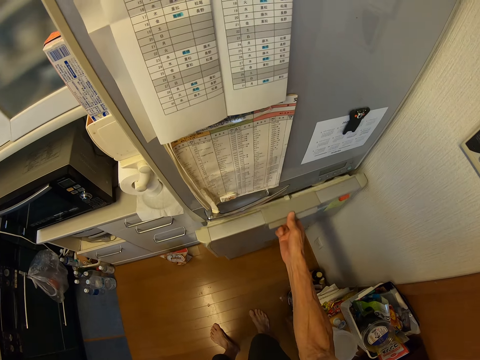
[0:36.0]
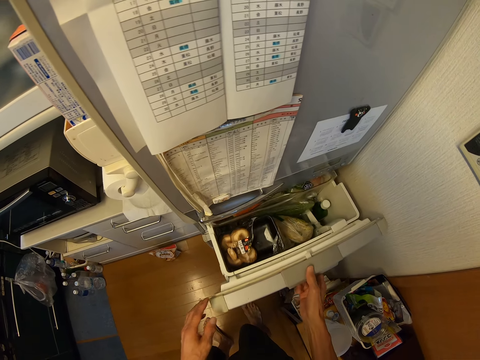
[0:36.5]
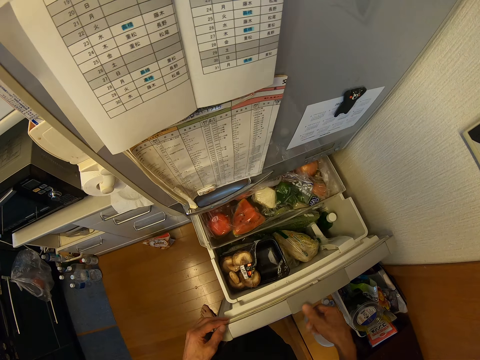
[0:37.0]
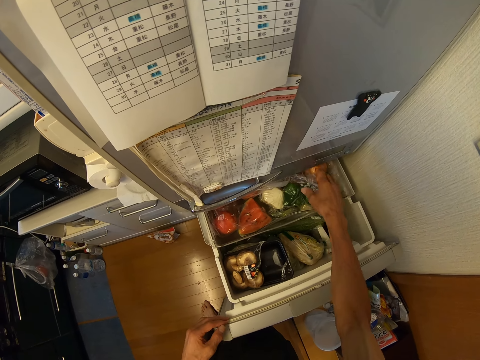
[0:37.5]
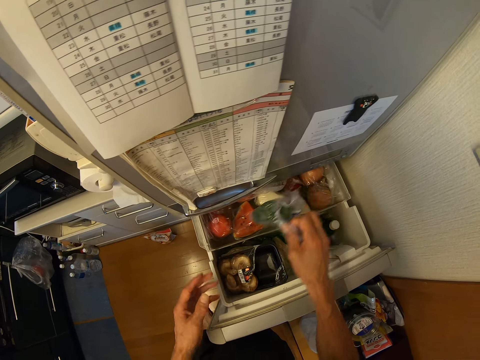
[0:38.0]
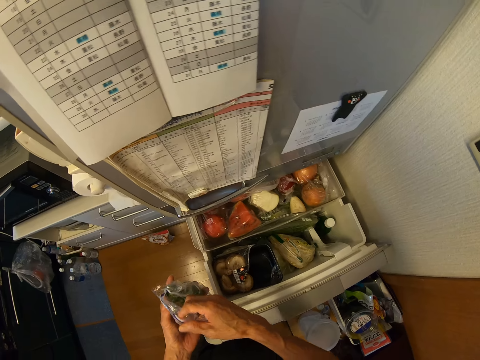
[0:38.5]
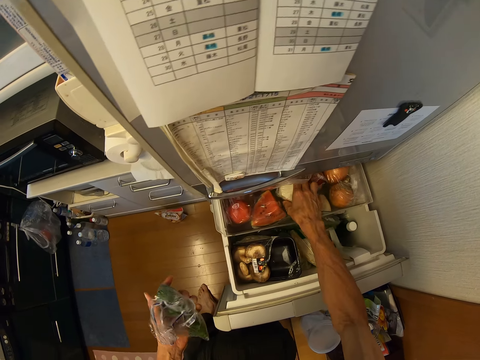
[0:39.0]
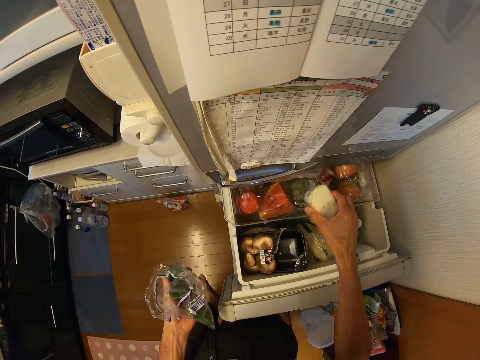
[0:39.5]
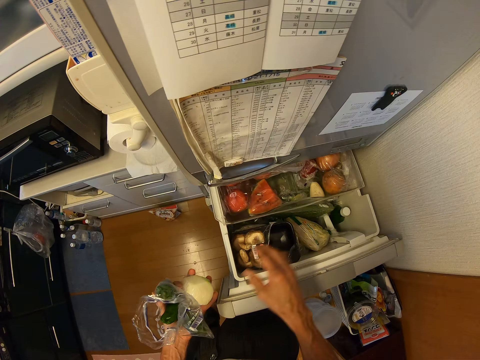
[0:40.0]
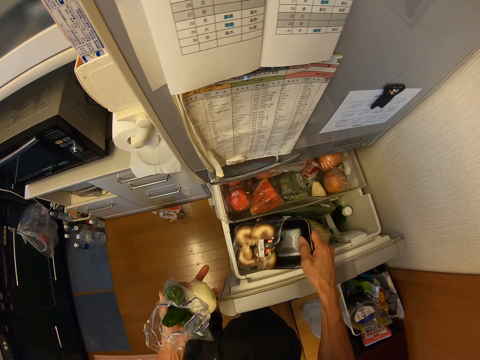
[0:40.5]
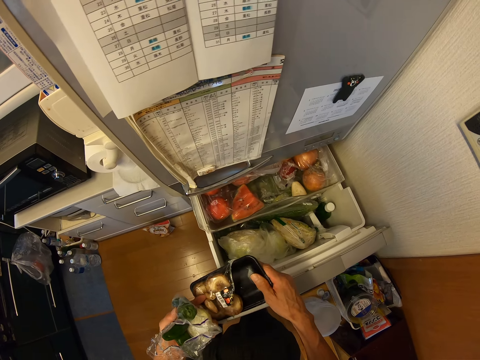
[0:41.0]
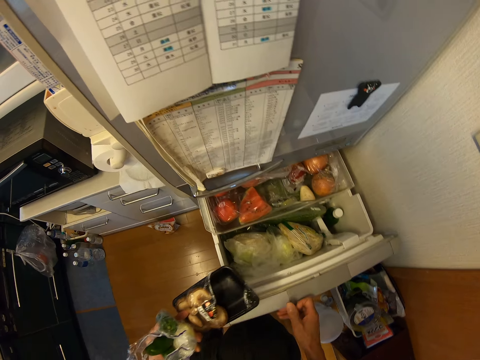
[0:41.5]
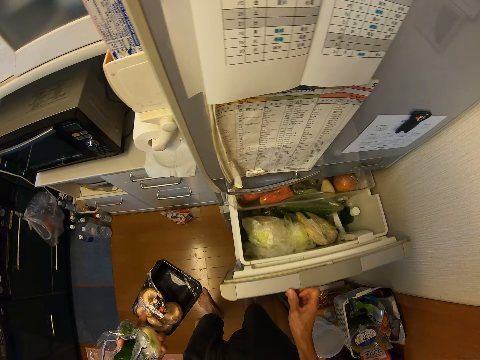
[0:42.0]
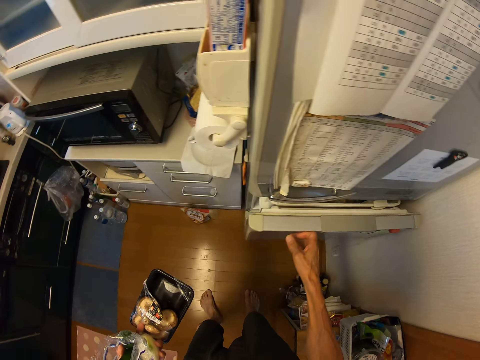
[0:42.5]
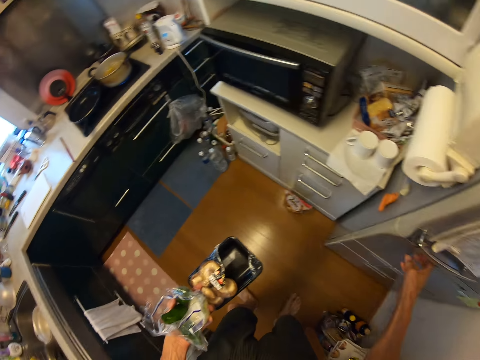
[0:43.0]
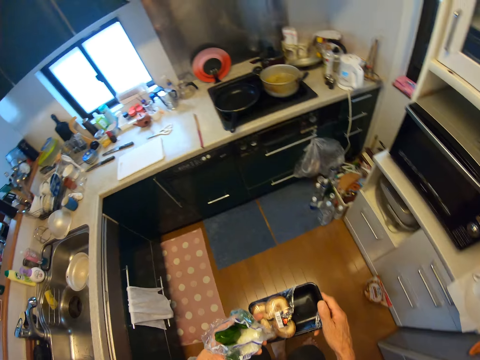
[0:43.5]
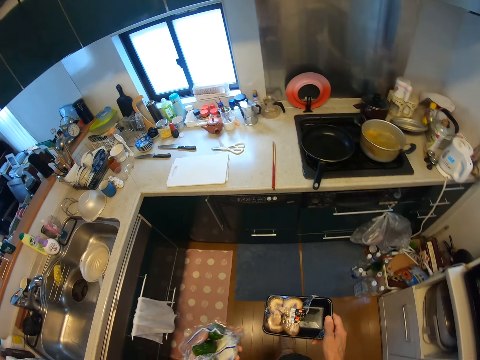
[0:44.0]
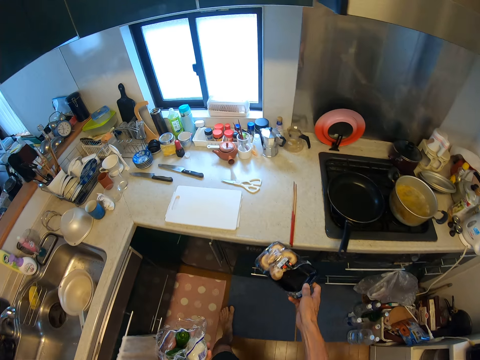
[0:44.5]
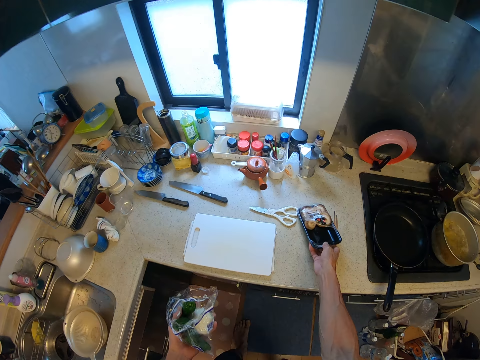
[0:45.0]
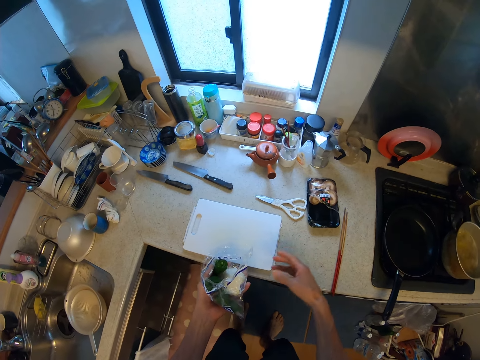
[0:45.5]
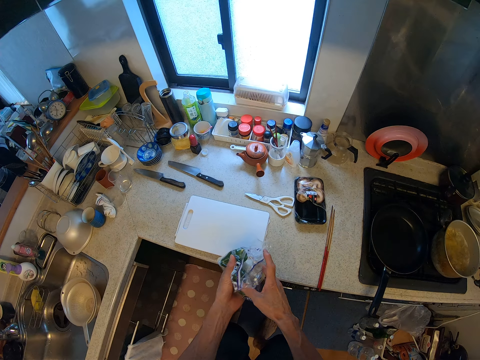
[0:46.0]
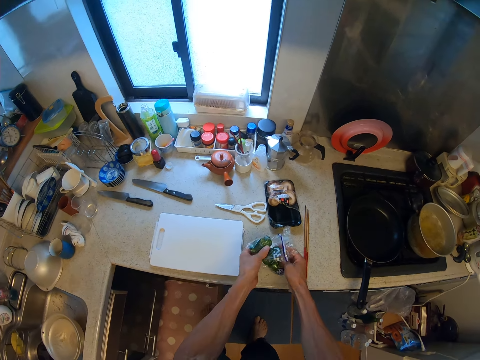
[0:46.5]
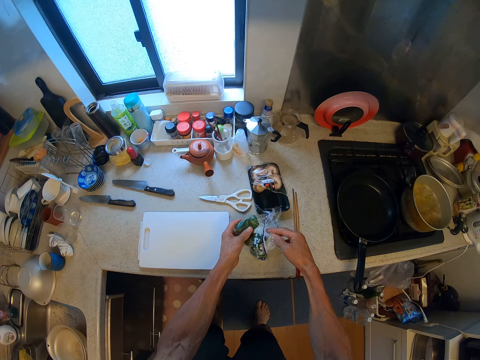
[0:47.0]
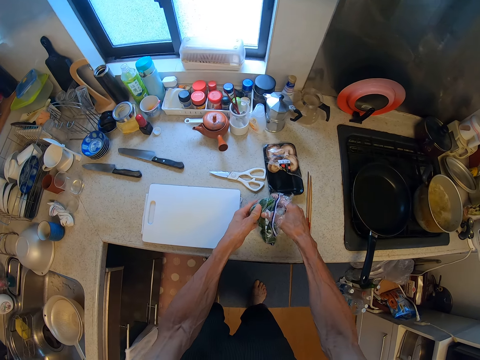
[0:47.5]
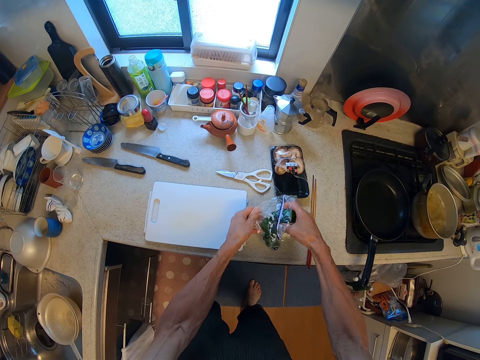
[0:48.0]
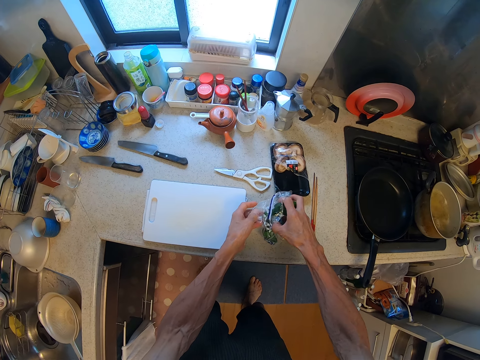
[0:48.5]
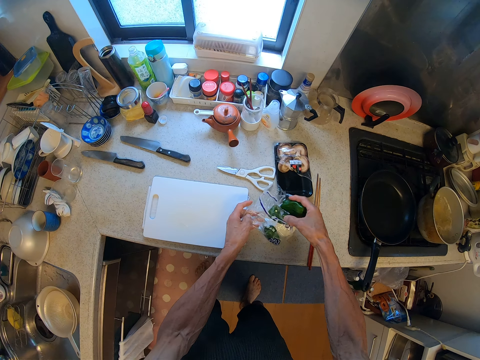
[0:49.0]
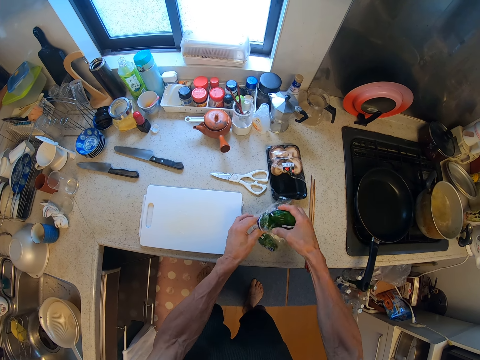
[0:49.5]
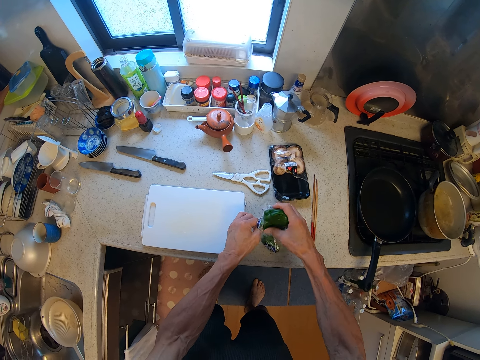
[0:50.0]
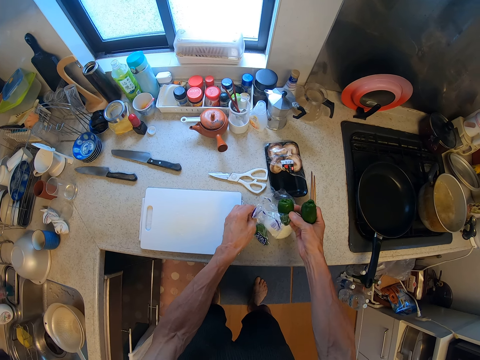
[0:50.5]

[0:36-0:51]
The camera wearer opens the refrigerator. He pulls a fridge drawer. He brings out some things from the refrigerator. He picks a green pepper. He switches the green pepper to the other hand. He picks an onion. He switches the onion to the other hand. He picks an object. He switches the object to the other hand. He closes the fridge drawer. He closes the refrigerator. He walks away from the fridge. He drops them on the cabinet top. He puts something on the counter. He pulls his hand off it. He puts the green pepper on the counter. He removes the green pepper from the polythene paper.

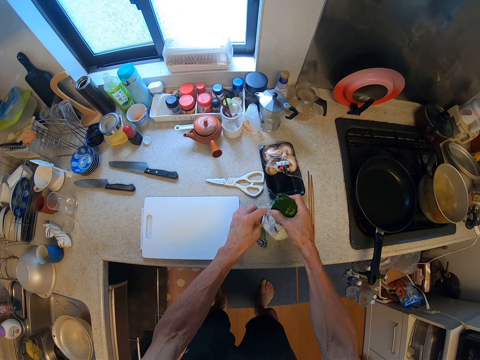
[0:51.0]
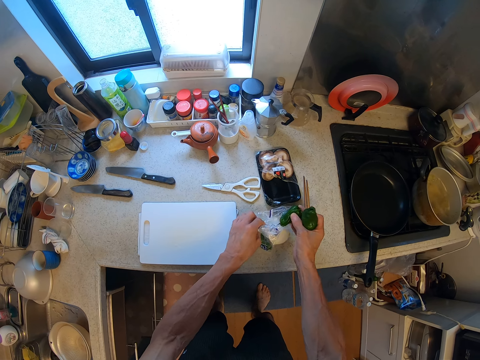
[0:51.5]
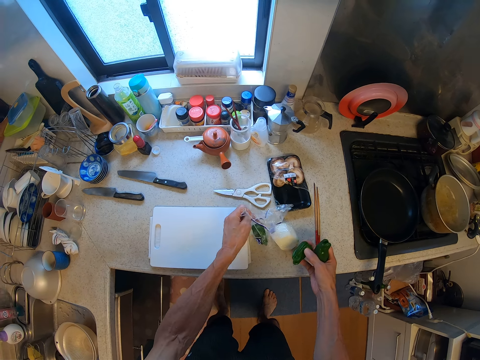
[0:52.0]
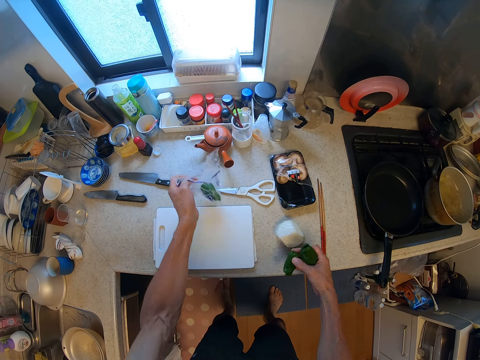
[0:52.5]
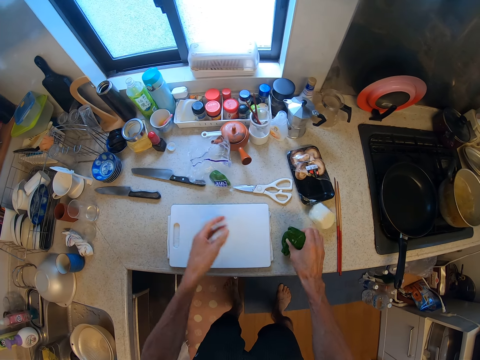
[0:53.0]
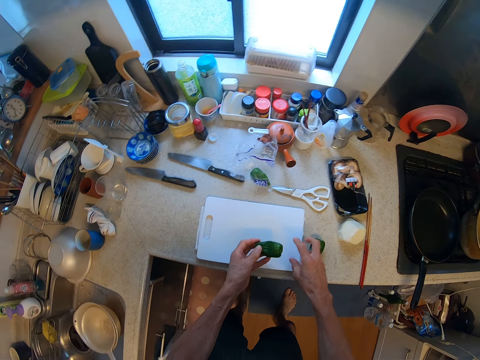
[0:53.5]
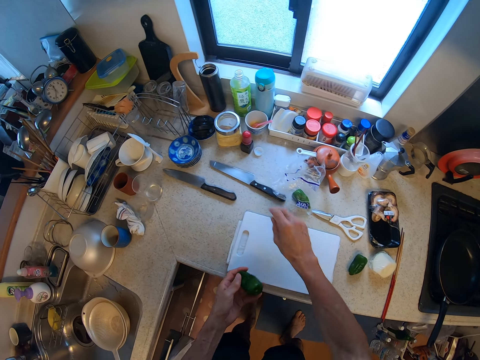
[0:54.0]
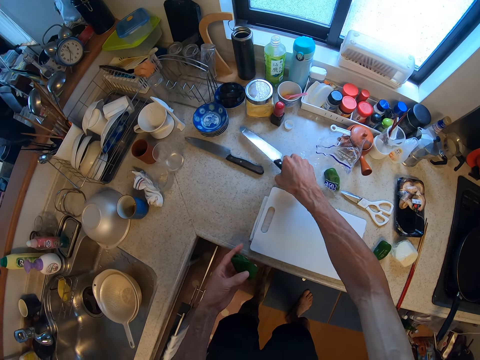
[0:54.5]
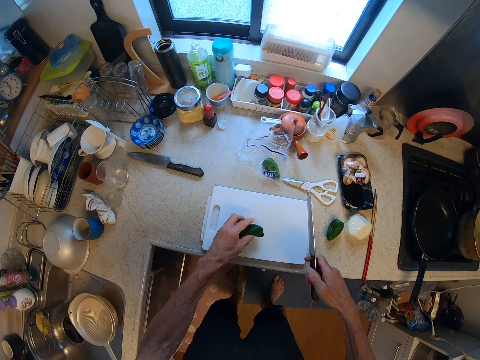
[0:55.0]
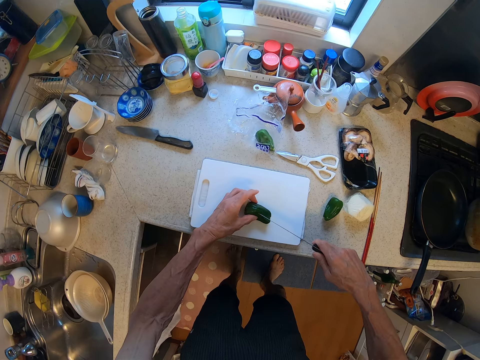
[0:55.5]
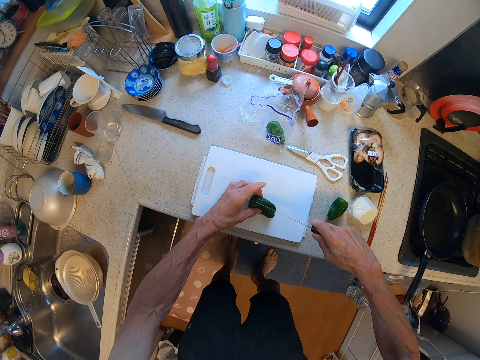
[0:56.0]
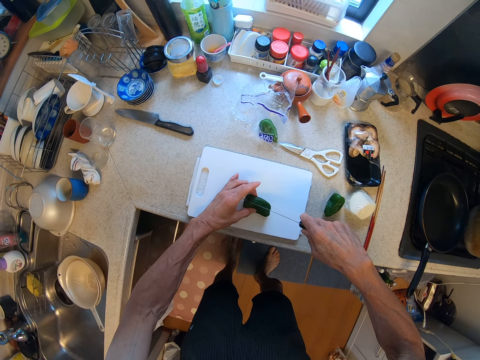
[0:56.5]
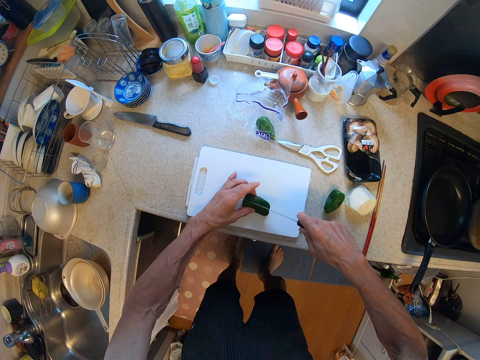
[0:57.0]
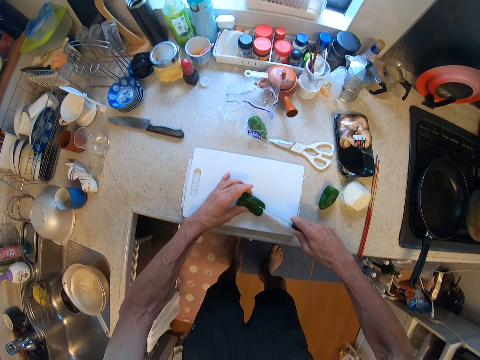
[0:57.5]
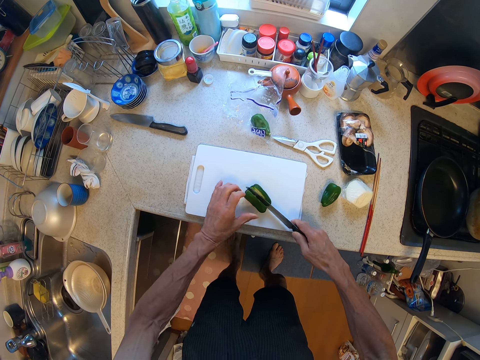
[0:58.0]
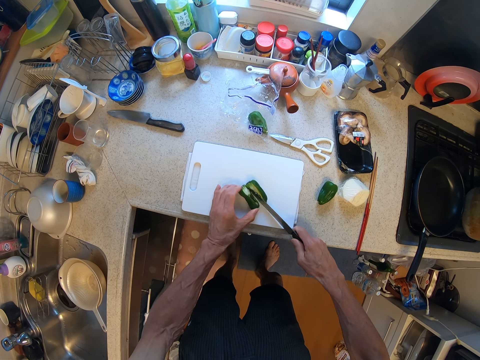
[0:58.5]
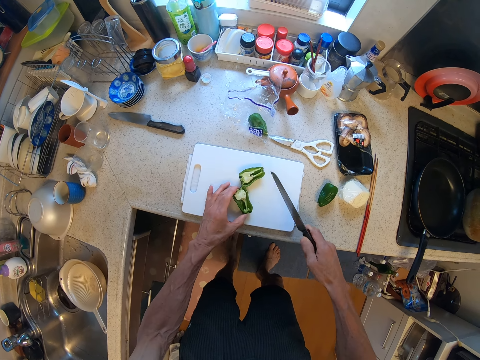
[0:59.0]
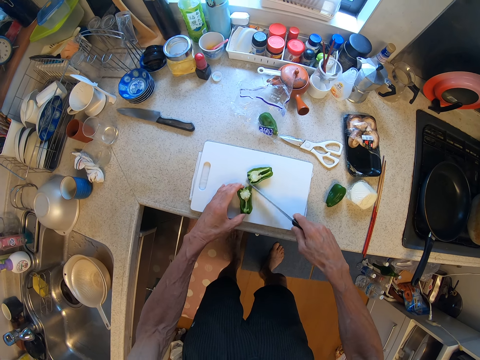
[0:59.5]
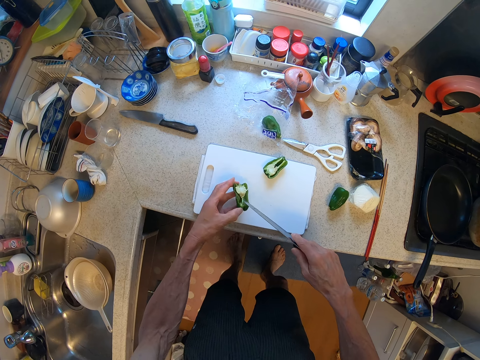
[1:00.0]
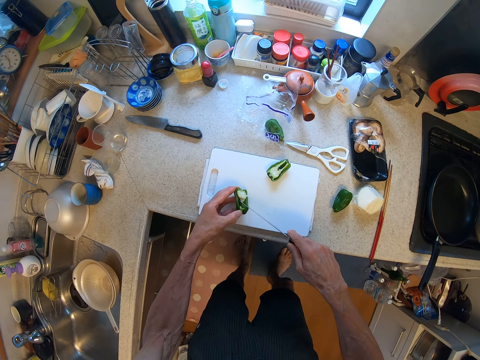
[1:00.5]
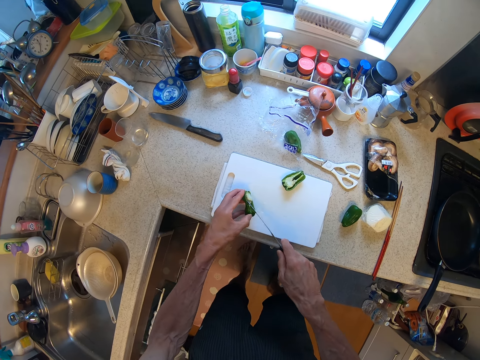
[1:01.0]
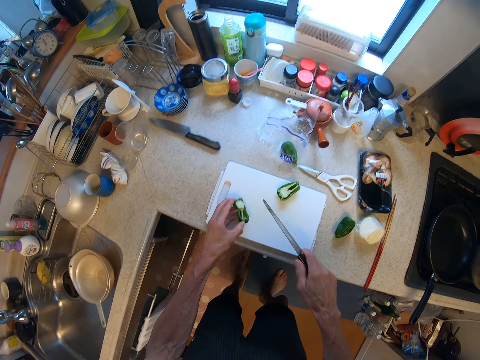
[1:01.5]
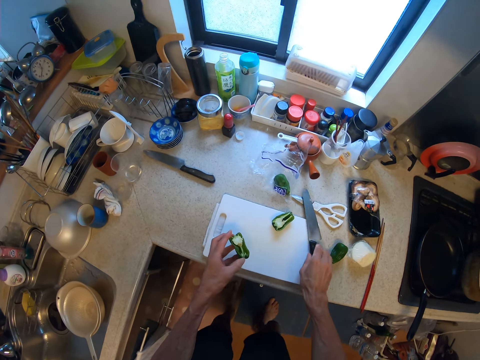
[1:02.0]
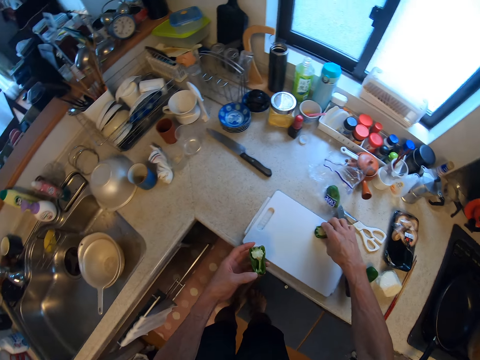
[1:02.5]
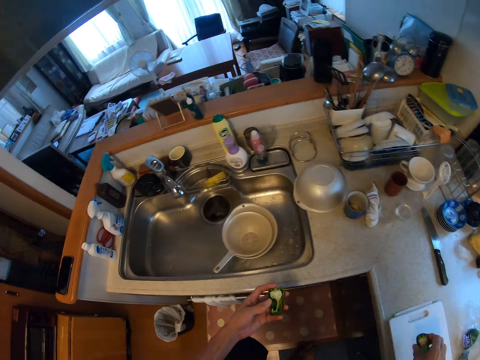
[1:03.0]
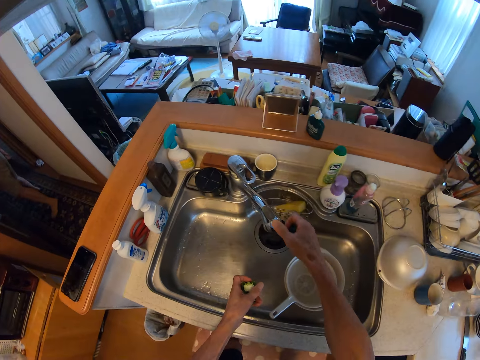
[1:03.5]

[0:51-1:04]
The camera wearer puts the green pepper on the counter. They push the green pepper aside. They pick up a bigger knife on the cabinet top. They cut the green pepper into half with the knife. They remove the green pepper seeds with the knife. They put the knife on a cutting board. They pick the green pepper and walk away from the cutting board.
